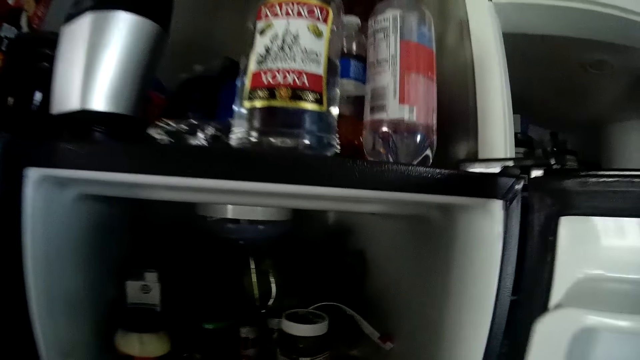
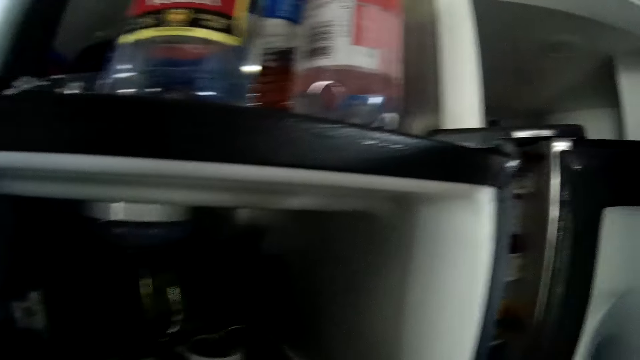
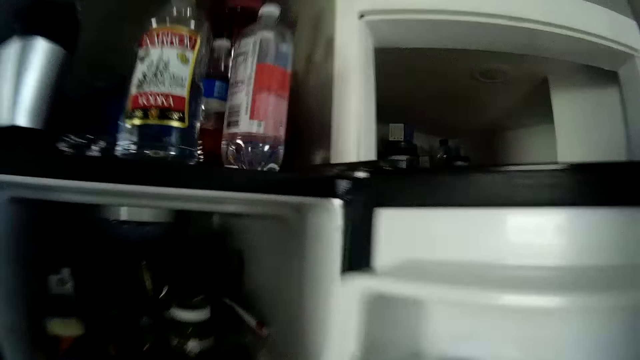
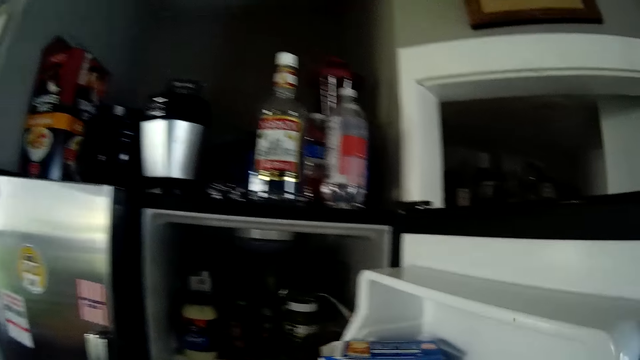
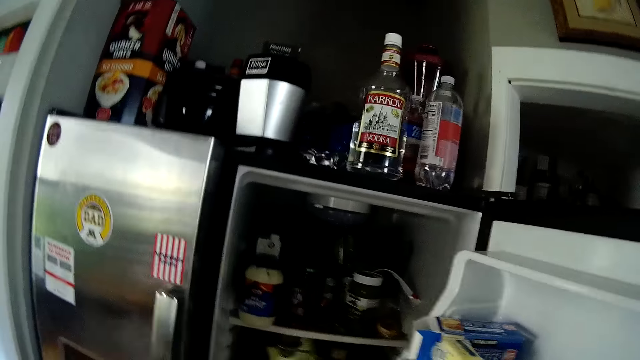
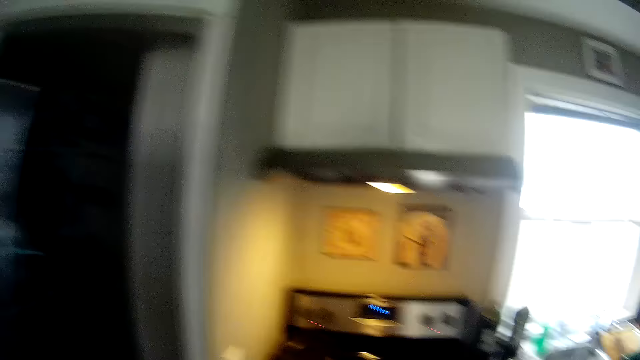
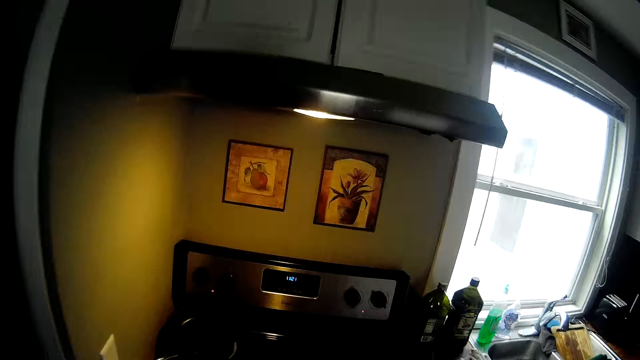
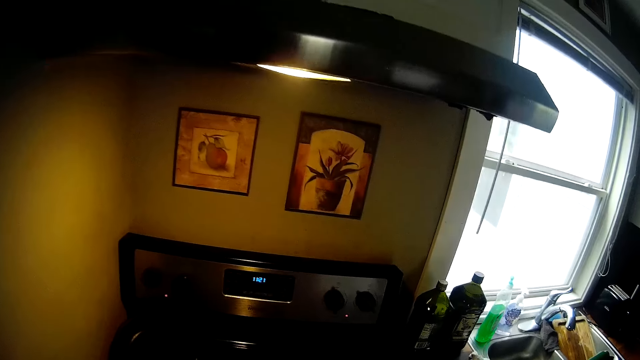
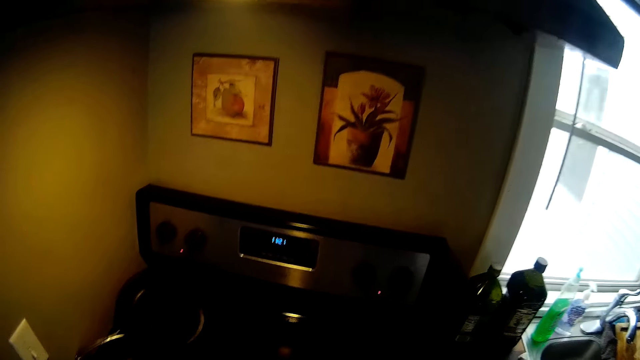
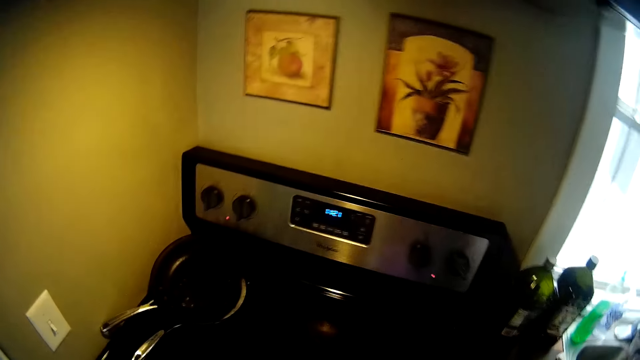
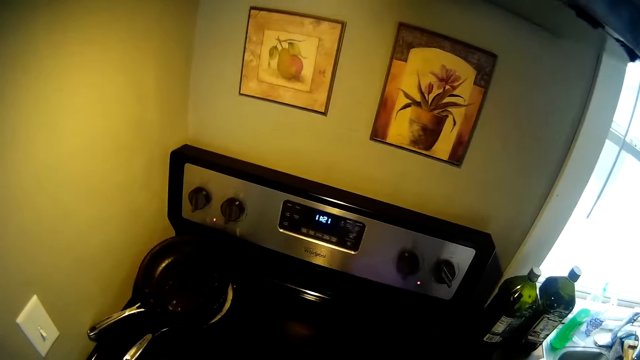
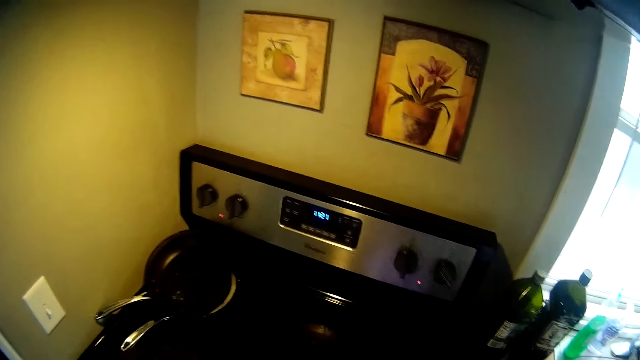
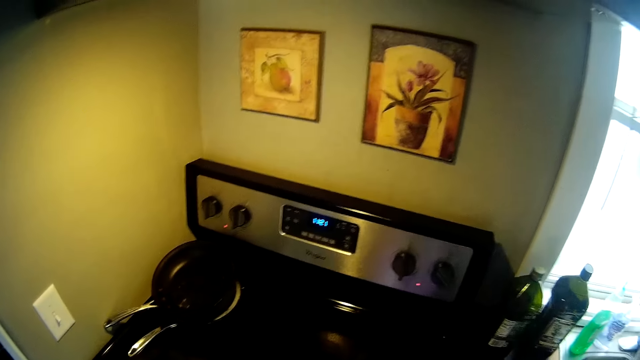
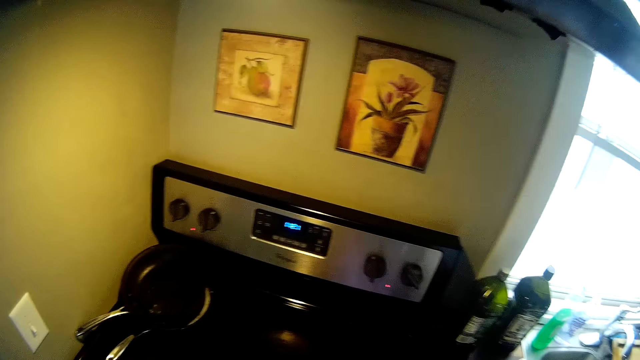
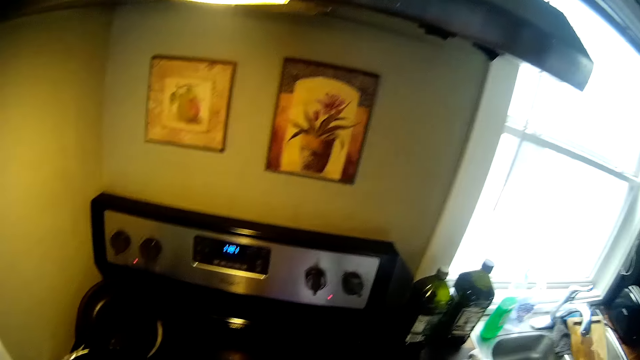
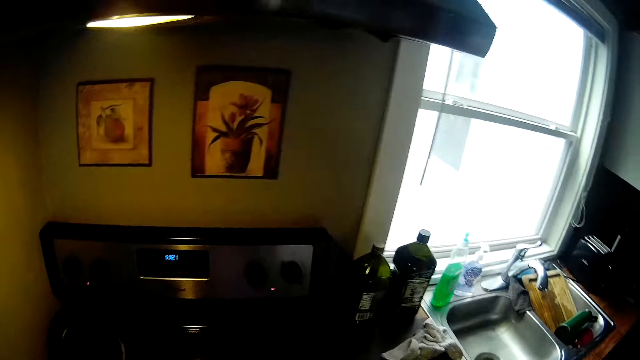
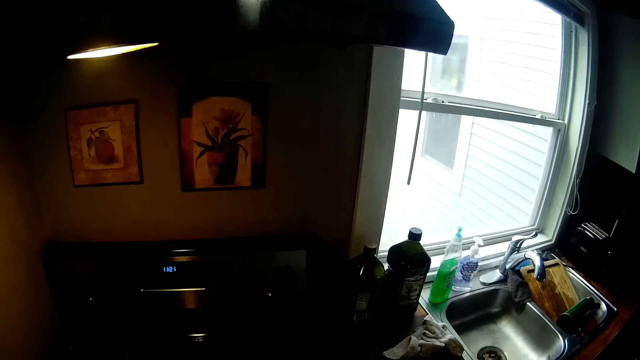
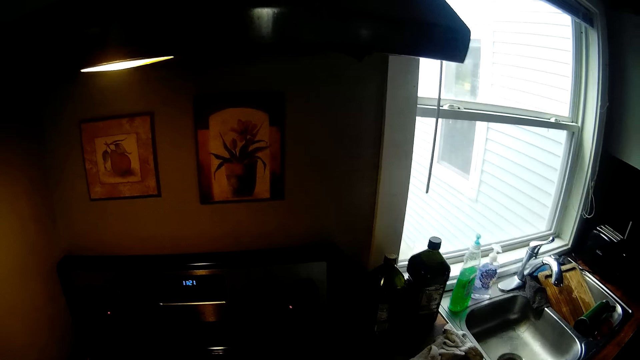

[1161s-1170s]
The camera wearer stirs eggs in a pan with a spoon in his right hand.

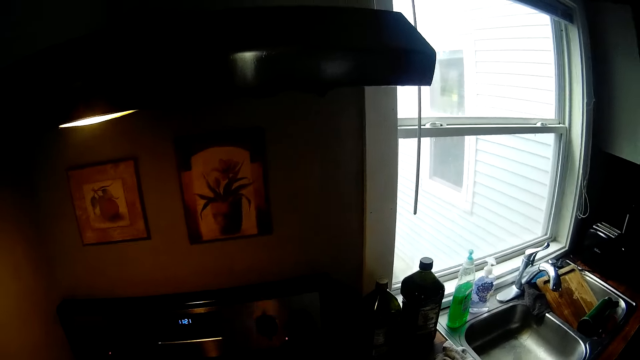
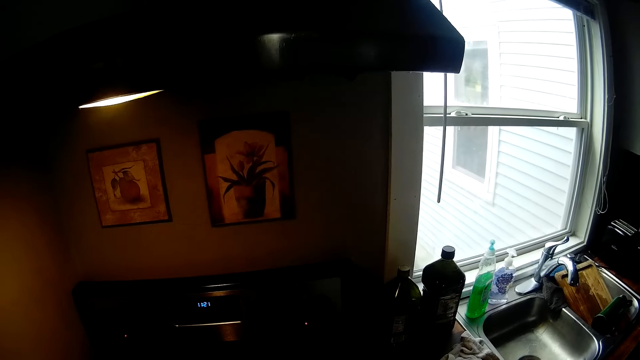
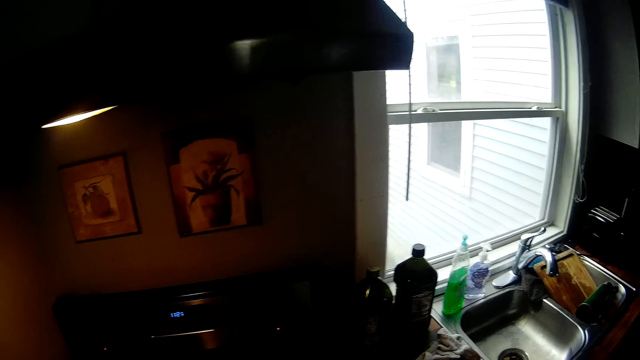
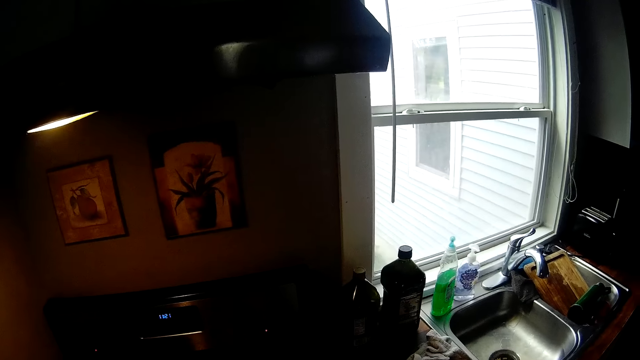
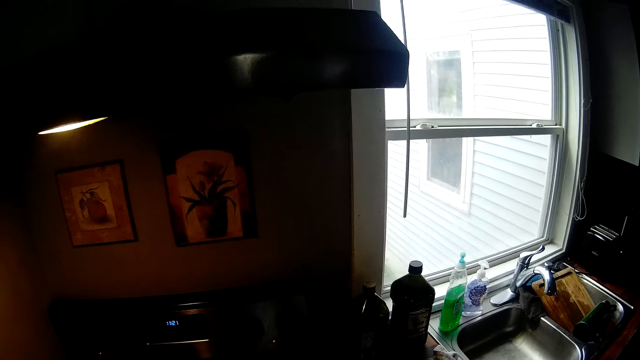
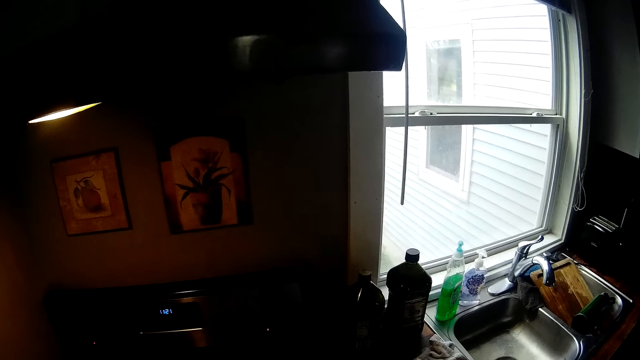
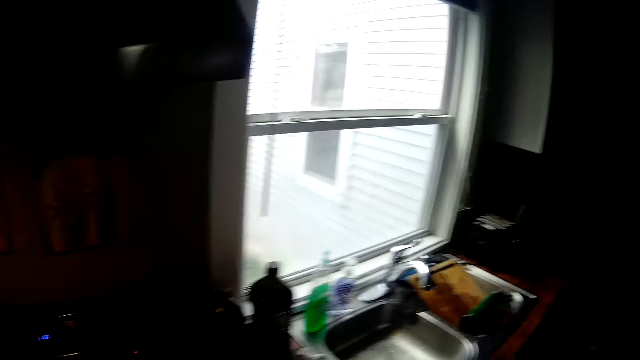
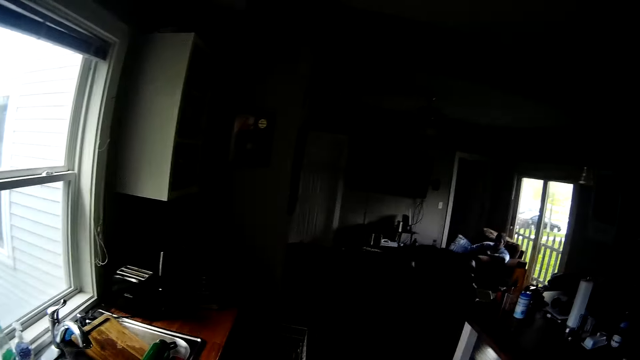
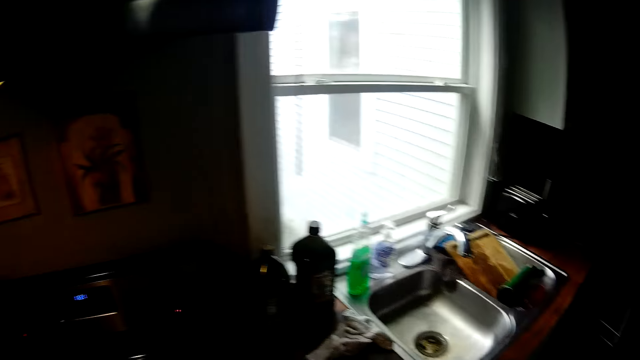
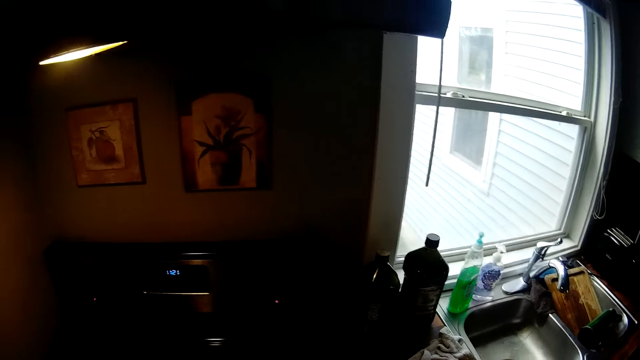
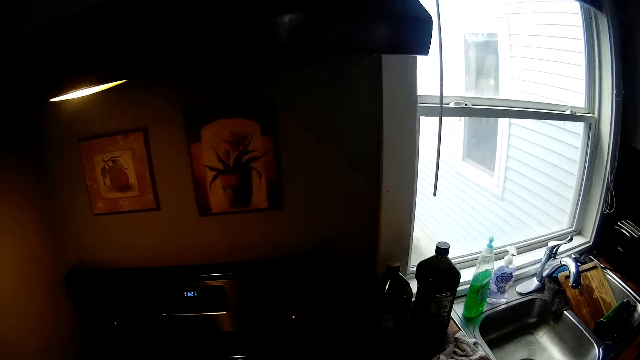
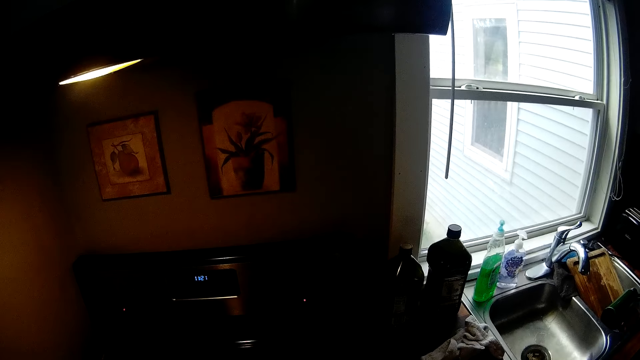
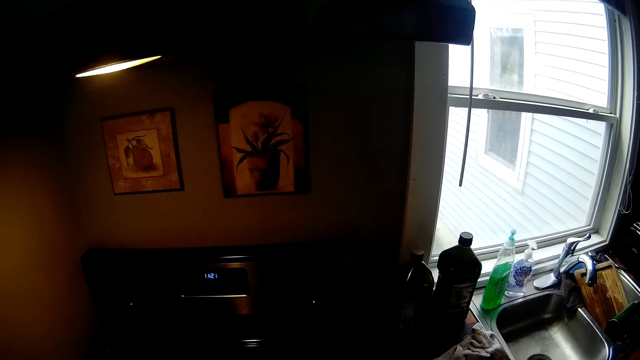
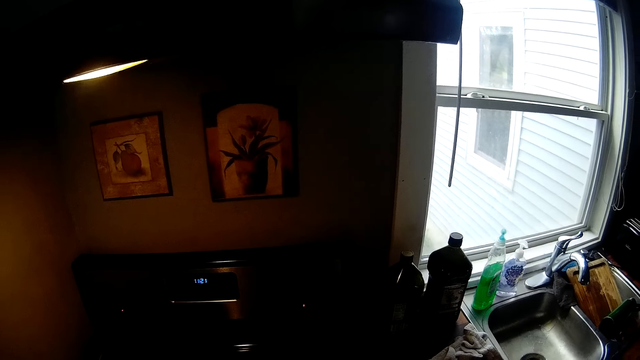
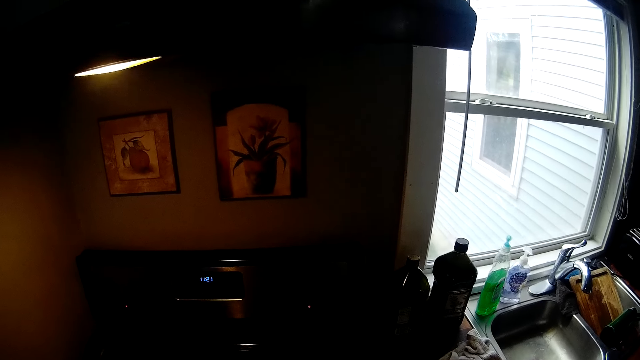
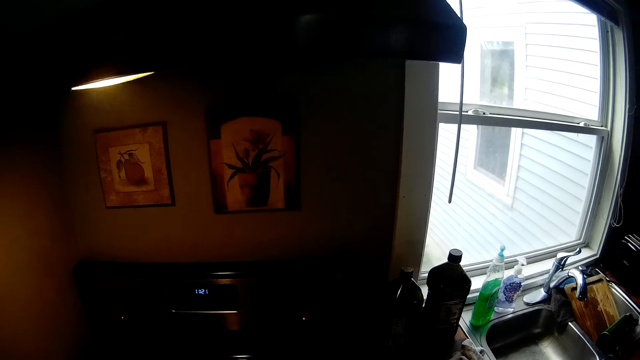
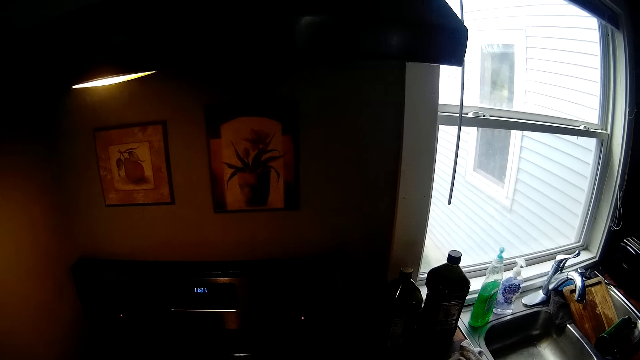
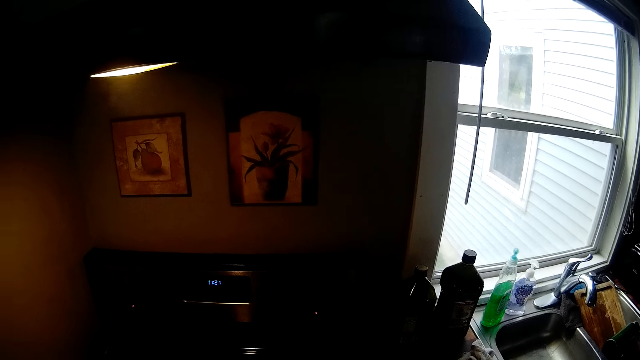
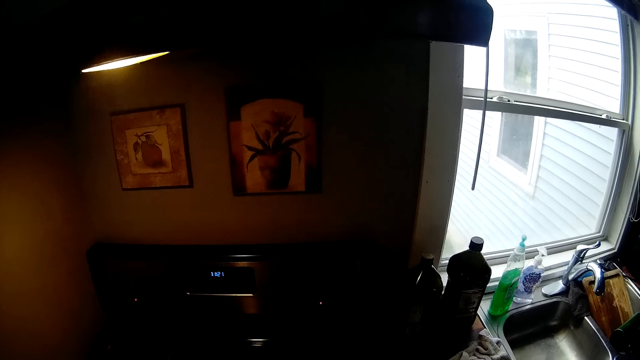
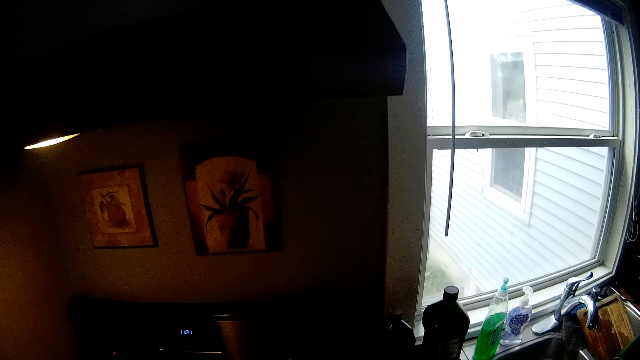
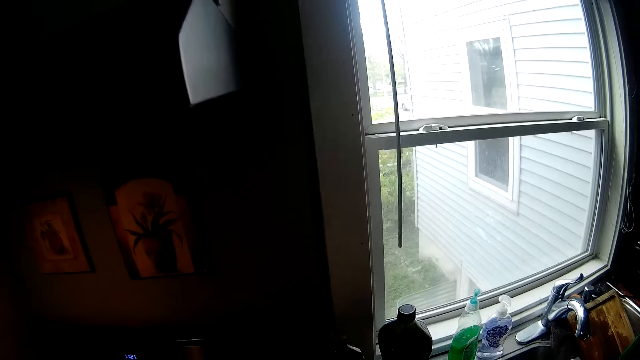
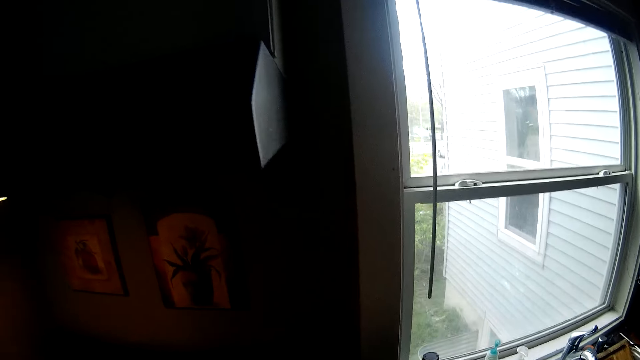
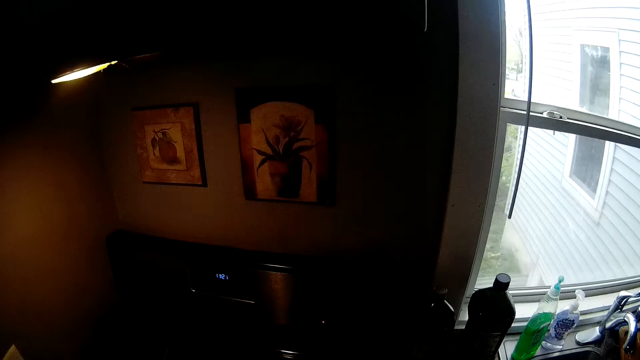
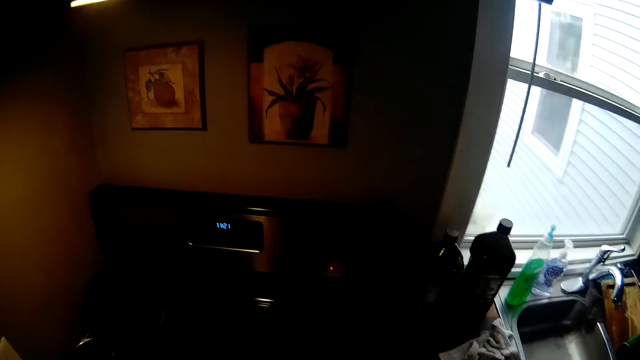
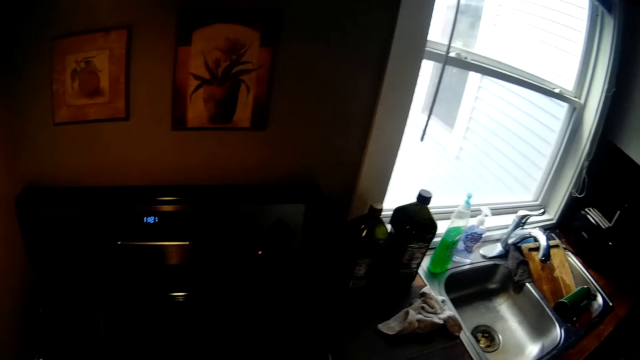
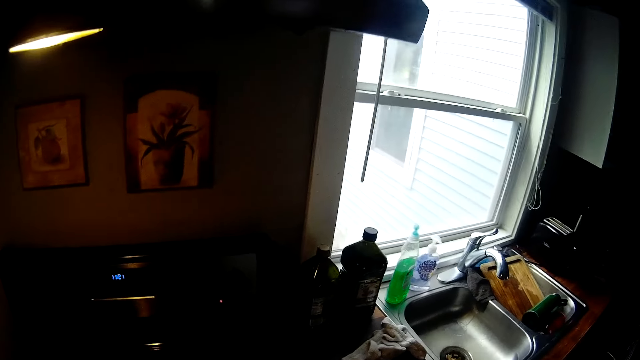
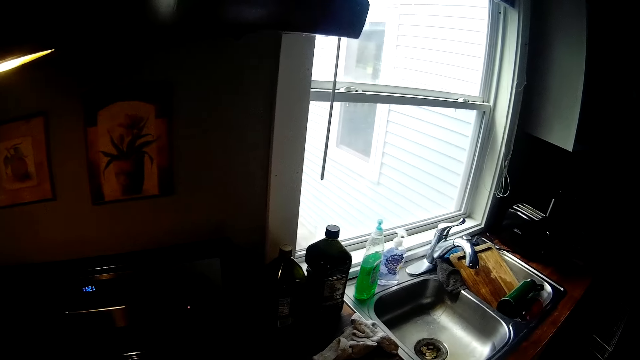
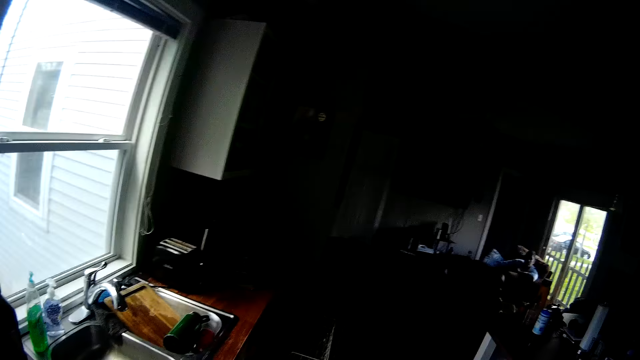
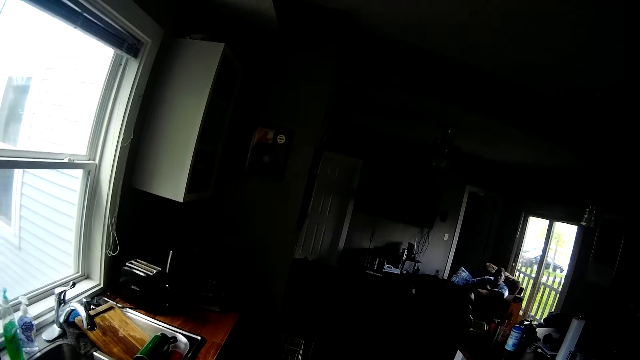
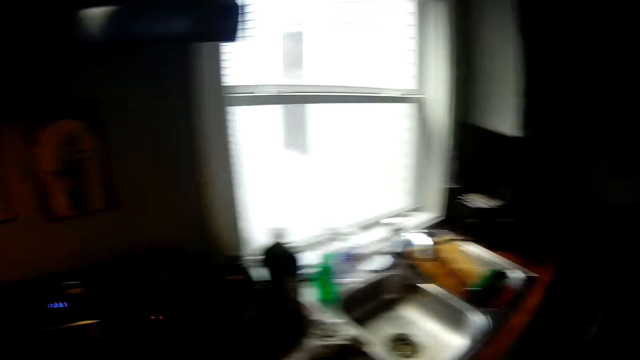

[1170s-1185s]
The camera wearer talks. They look around.
